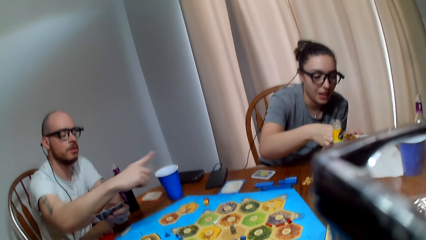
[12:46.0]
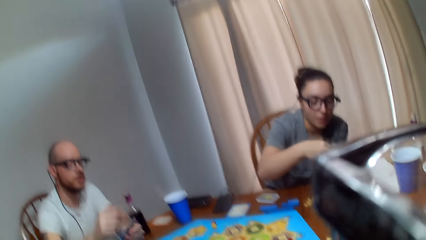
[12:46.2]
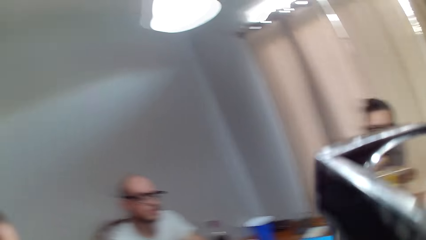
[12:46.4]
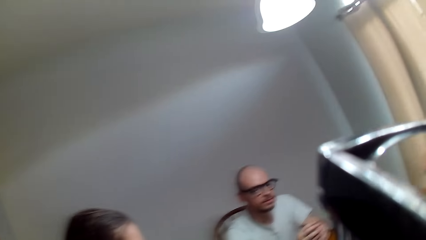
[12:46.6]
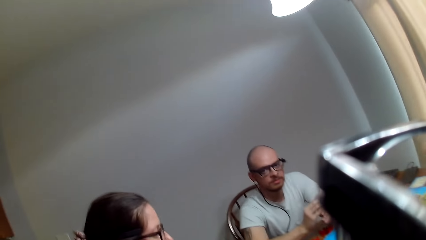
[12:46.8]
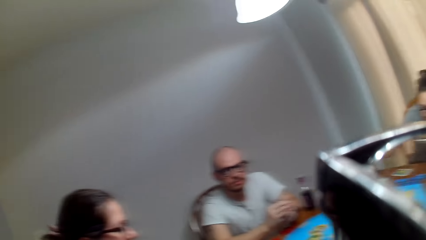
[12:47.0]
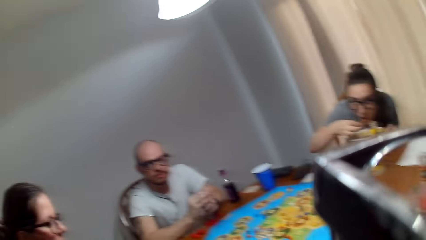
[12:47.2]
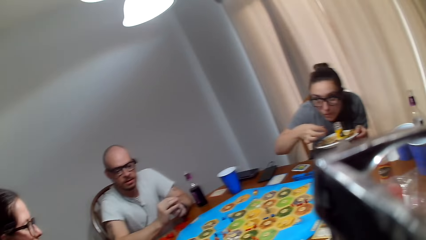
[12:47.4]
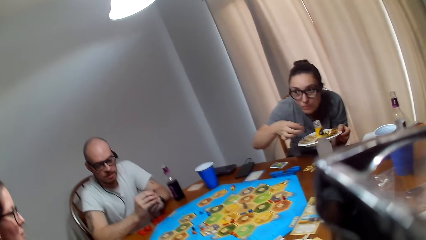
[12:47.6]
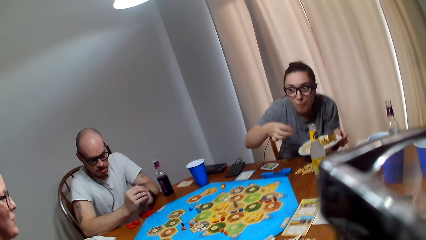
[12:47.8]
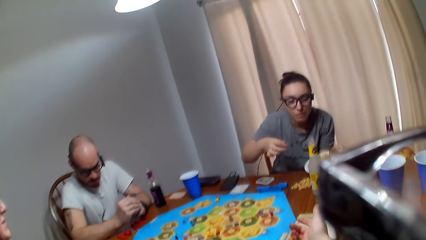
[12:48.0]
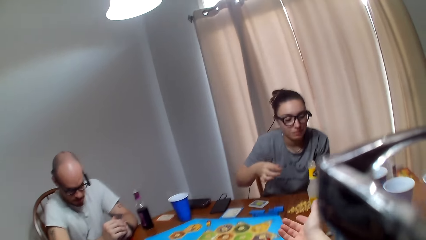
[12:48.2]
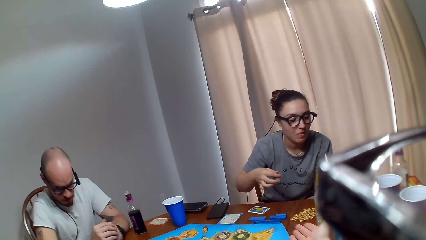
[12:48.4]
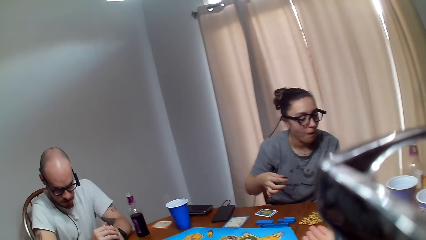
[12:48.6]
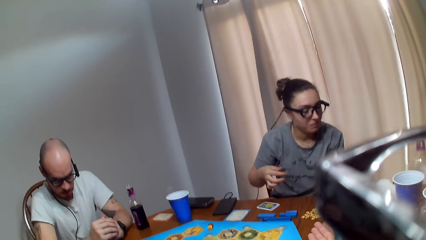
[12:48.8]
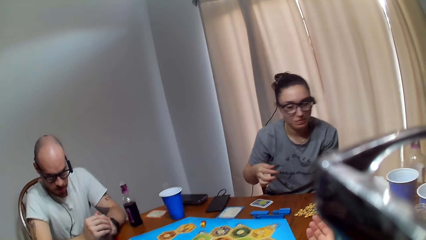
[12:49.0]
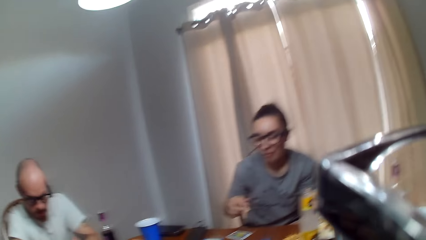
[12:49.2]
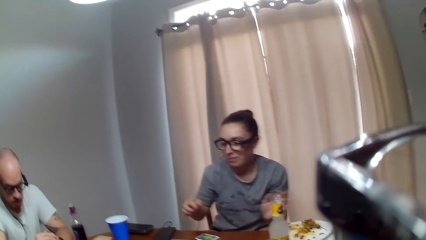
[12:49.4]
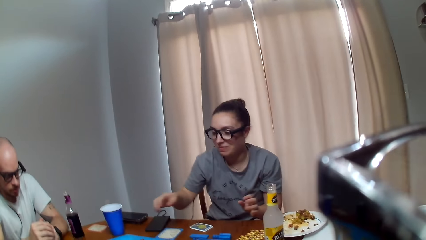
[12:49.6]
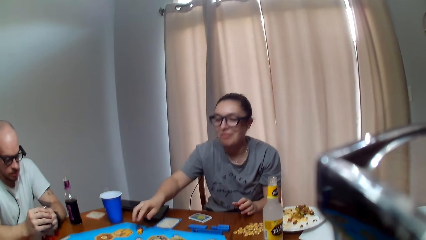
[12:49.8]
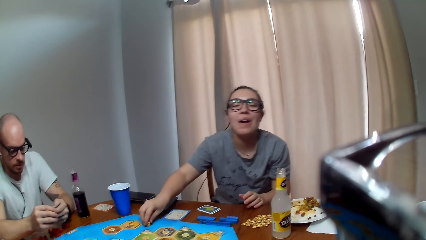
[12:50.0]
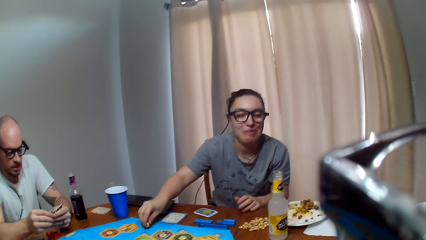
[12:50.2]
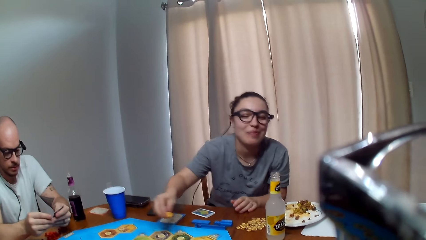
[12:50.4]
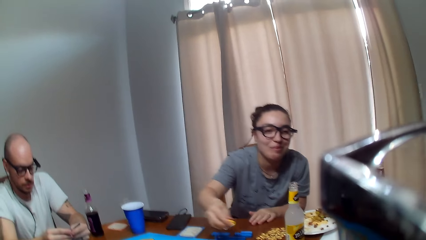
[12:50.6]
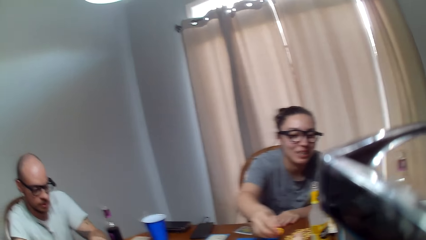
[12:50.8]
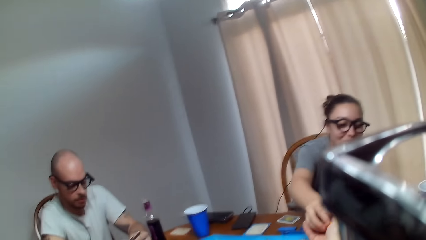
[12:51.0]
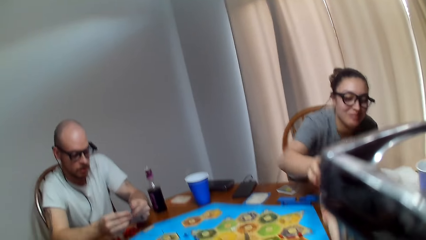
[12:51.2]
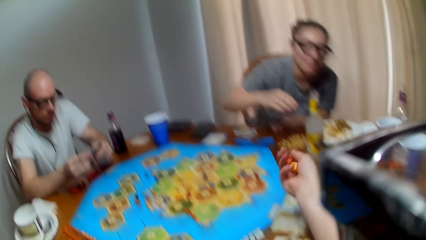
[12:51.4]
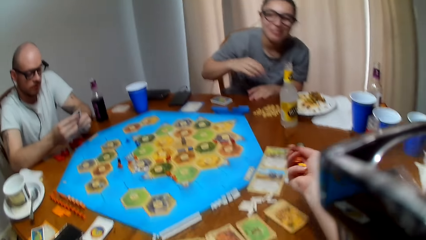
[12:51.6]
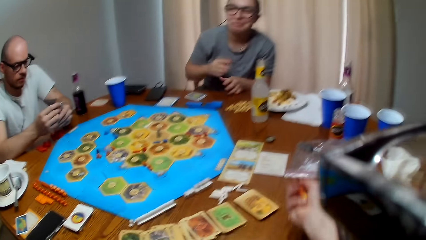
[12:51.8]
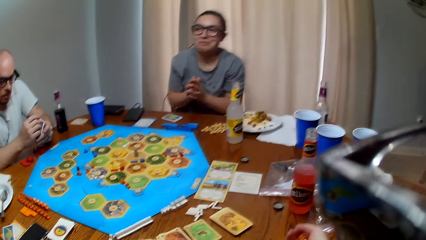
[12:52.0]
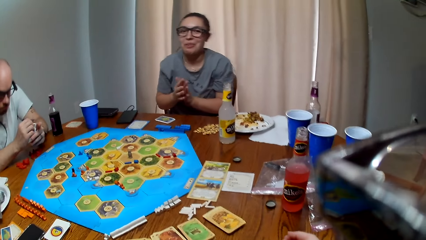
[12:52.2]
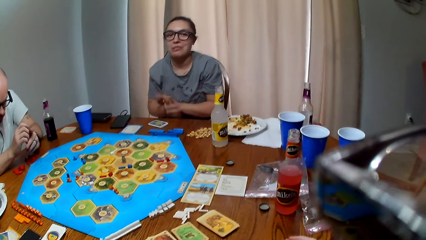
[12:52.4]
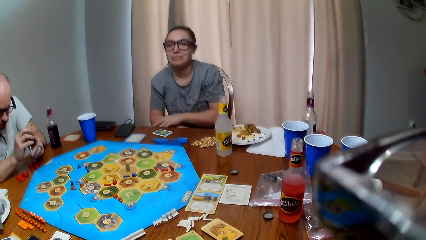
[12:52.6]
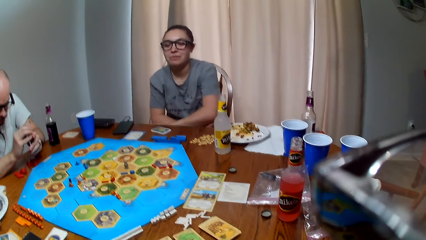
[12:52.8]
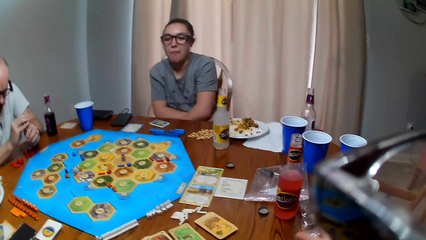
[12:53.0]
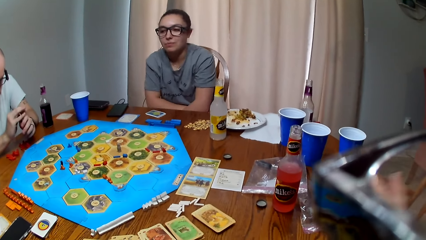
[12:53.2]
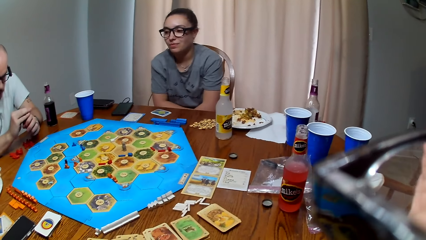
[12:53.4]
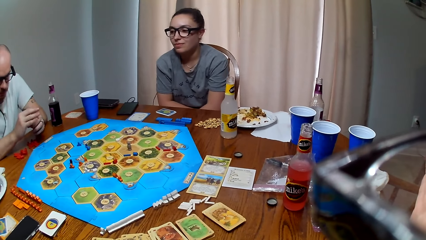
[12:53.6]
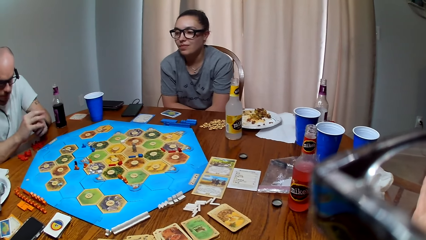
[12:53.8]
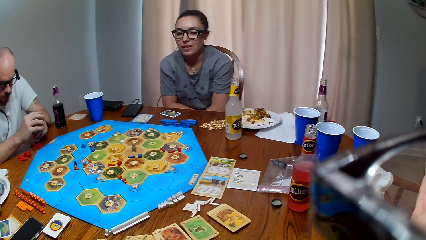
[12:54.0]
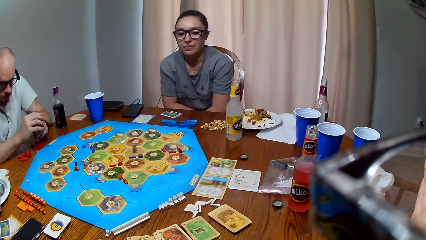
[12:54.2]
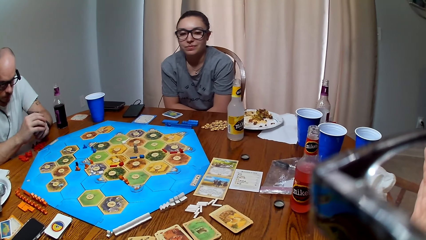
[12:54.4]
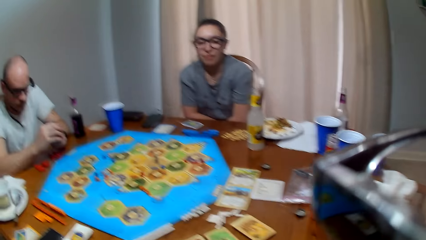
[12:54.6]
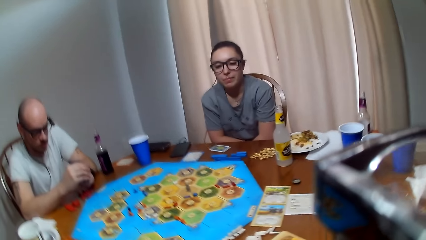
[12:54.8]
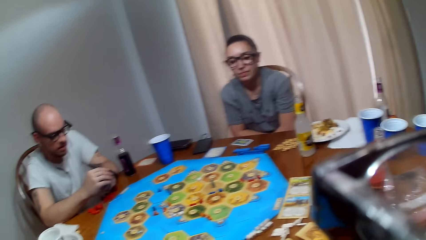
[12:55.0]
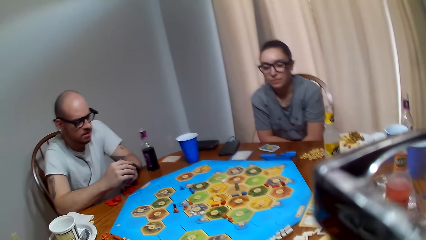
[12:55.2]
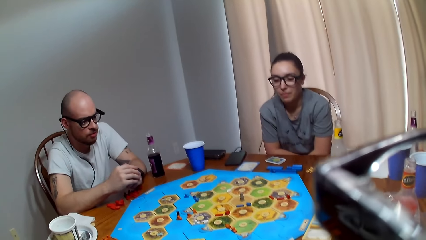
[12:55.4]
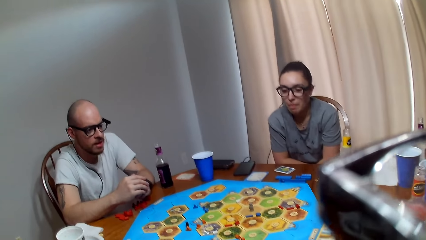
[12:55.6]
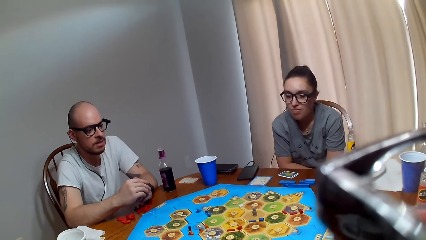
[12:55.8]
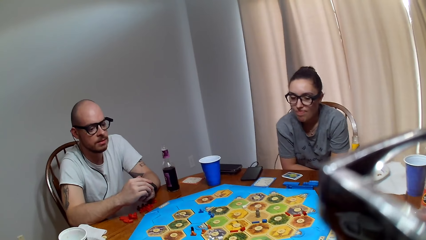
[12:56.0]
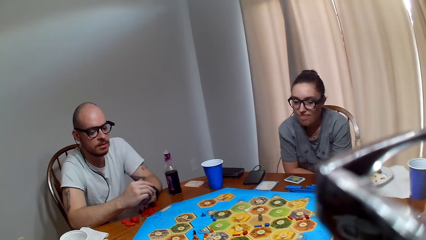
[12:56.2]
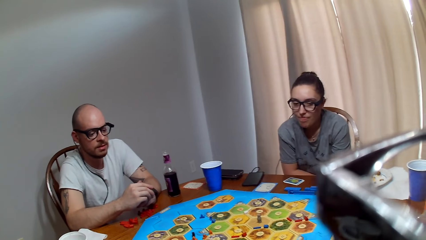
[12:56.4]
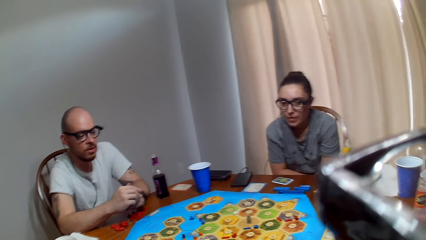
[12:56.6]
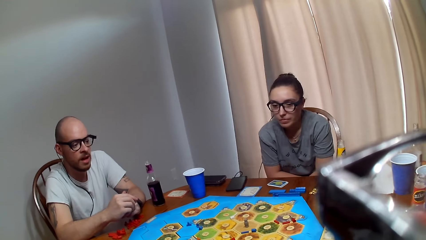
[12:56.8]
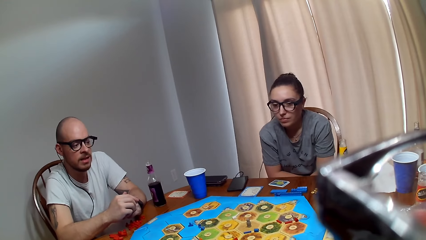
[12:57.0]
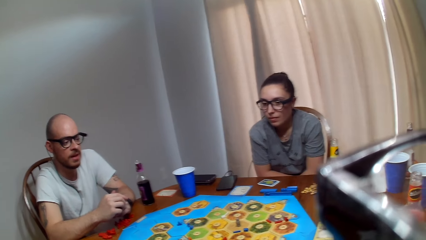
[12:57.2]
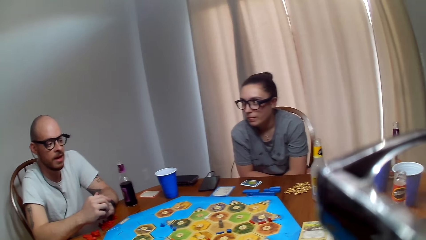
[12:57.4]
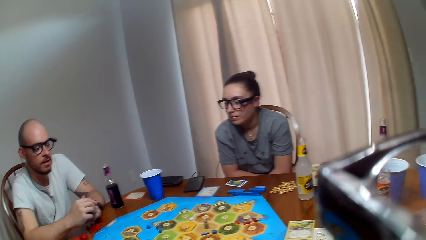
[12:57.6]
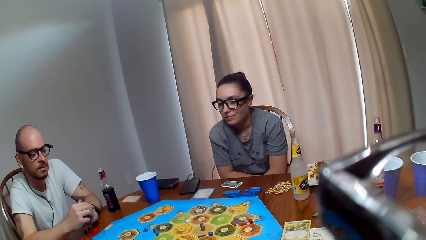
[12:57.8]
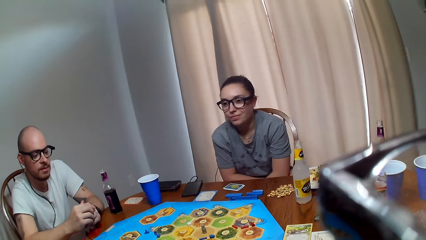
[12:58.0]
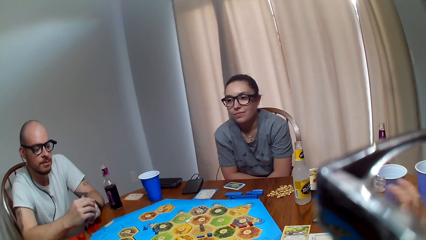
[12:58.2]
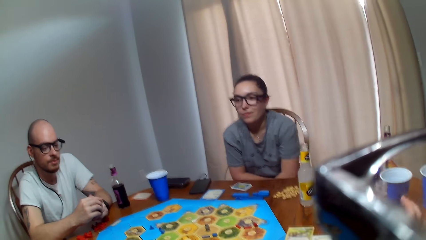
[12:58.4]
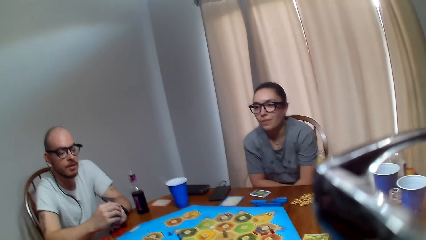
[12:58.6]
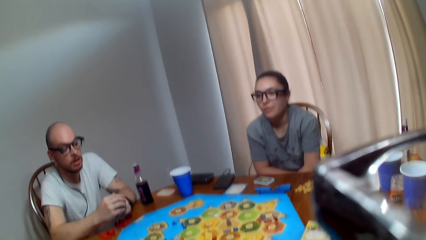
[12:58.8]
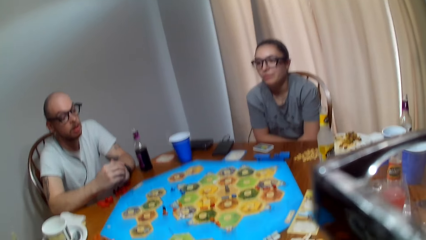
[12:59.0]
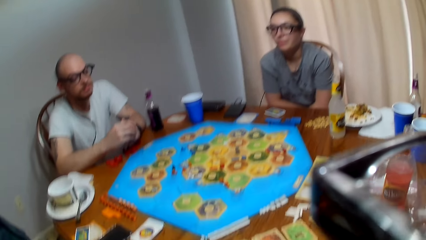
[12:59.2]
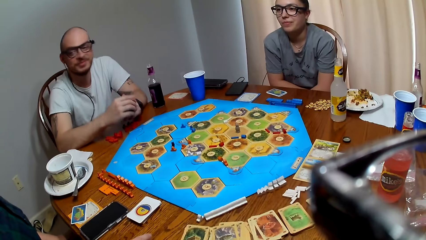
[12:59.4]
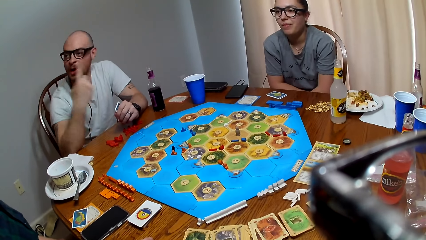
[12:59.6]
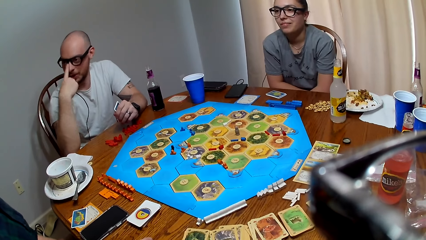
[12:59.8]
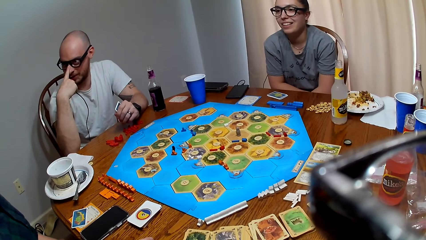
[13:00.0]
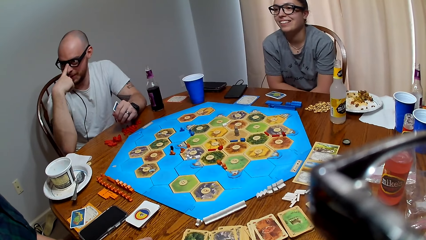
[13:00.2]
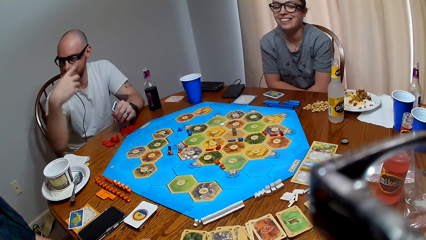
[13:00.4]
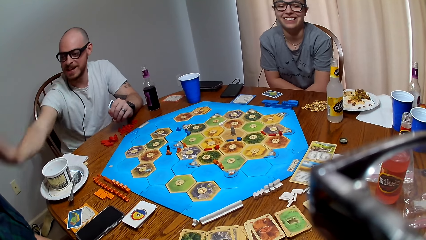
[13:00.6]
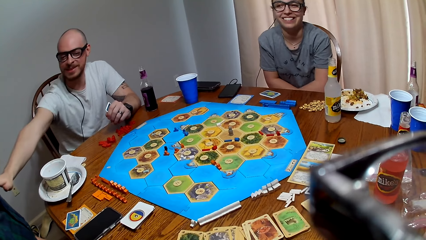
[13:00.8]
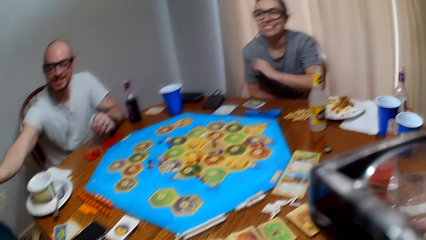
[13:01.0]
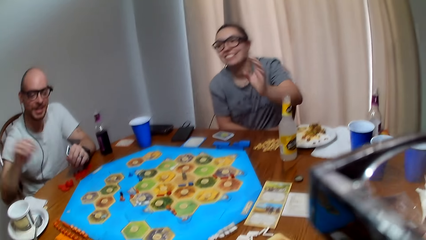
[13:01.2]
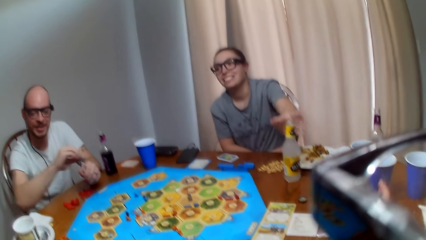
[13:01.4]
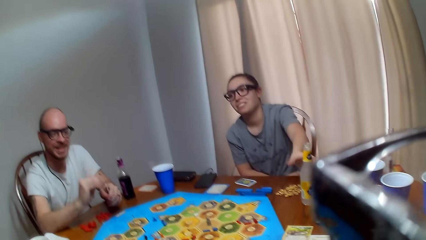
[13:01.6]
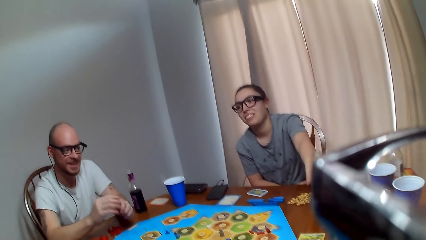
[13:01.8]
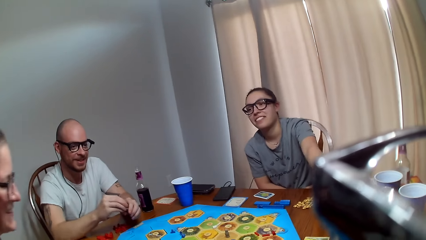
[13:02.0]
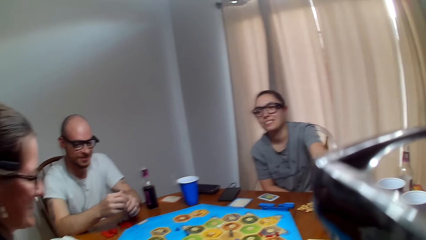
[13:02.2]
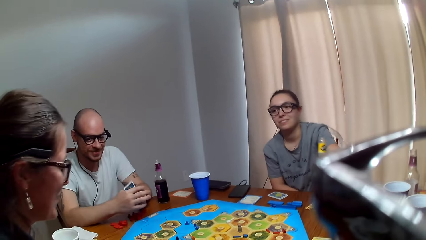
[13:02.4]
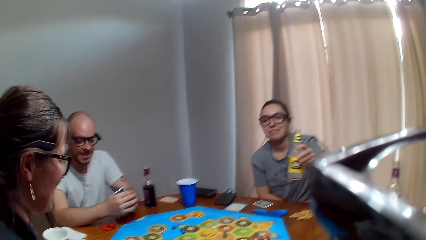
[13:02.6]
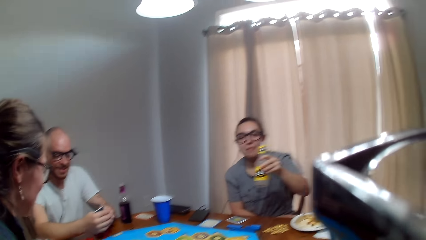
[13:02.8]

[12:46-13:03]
A woman eats food. A man converses. The camera wearer speaks to the woman. The woman responds to the camera wearer. The woman picks up the dice on the game board. The woman passes the dice to the camera wearer. The camera wearer picks the dice from the woman. The man stares at the cards. The camera wearer shakes the dice. They throw the dice on the table. They make a sound. The man speaks to the camera wearer. The camera wearer makes a sound. The man touches his nose. The man talks to another woman. The first woman grips the bottle of juice.
